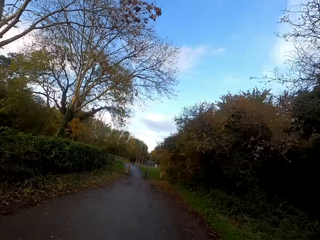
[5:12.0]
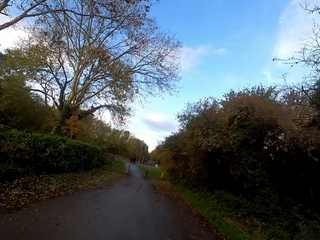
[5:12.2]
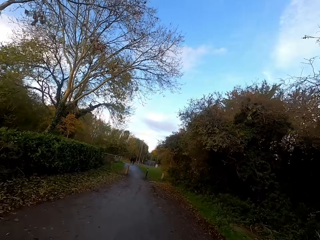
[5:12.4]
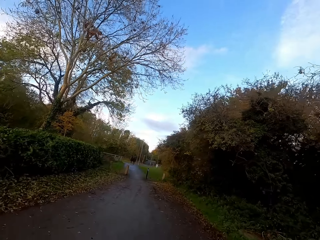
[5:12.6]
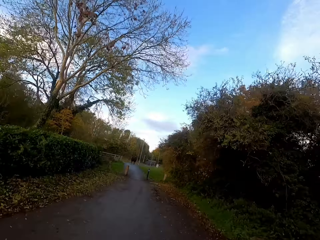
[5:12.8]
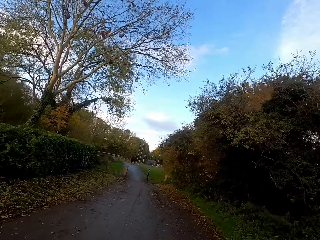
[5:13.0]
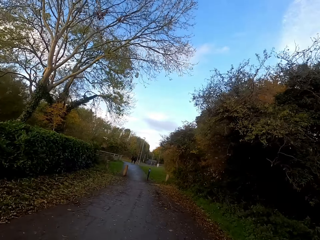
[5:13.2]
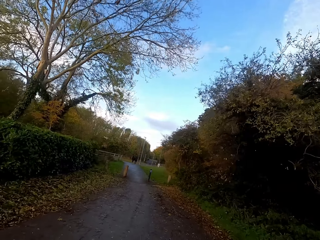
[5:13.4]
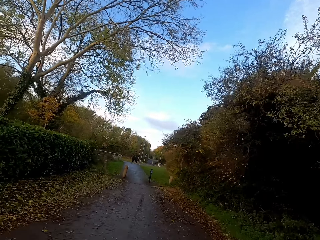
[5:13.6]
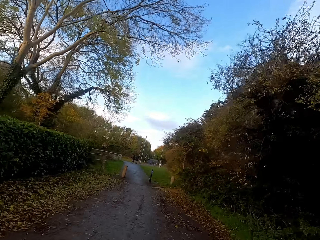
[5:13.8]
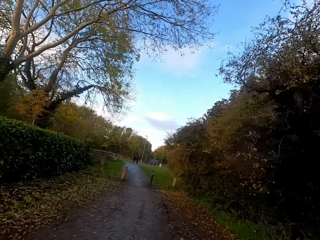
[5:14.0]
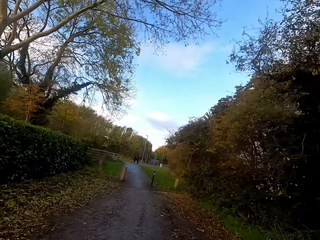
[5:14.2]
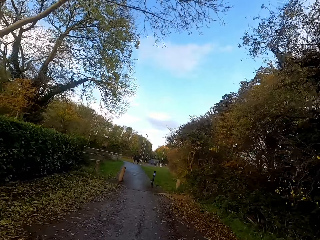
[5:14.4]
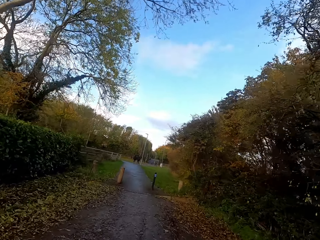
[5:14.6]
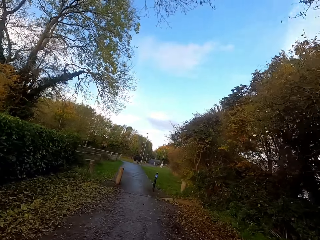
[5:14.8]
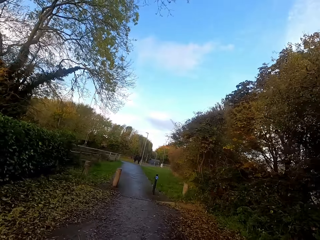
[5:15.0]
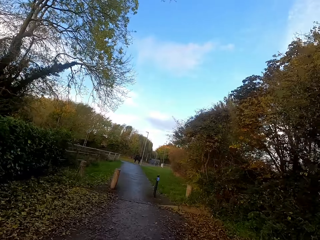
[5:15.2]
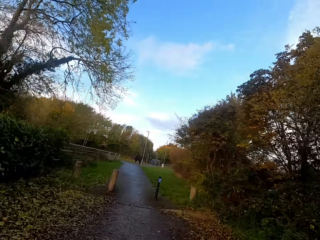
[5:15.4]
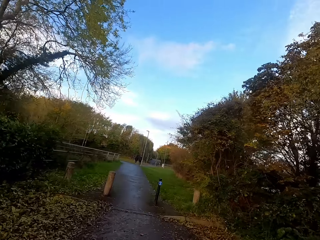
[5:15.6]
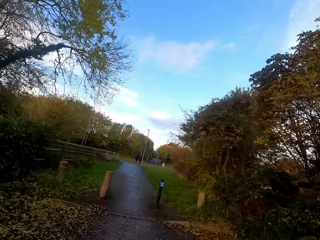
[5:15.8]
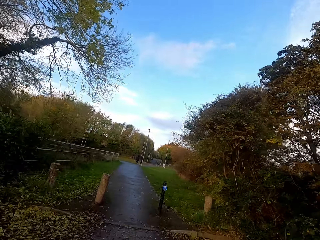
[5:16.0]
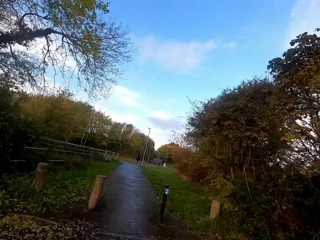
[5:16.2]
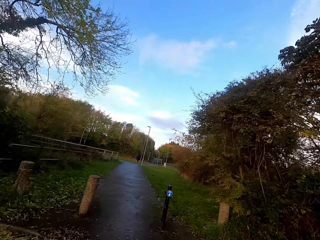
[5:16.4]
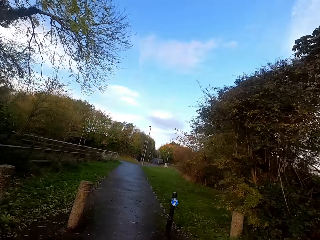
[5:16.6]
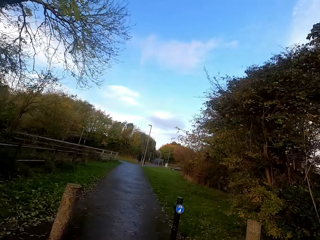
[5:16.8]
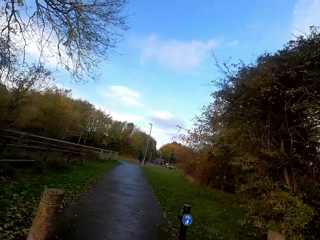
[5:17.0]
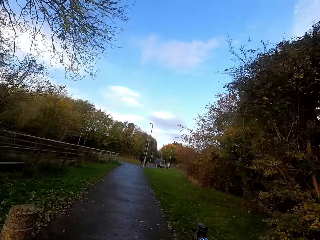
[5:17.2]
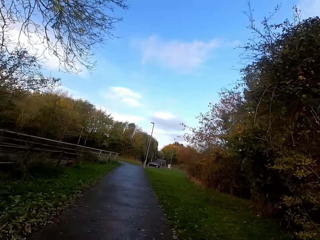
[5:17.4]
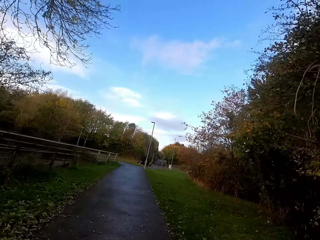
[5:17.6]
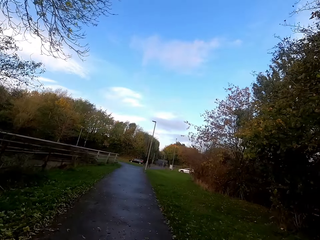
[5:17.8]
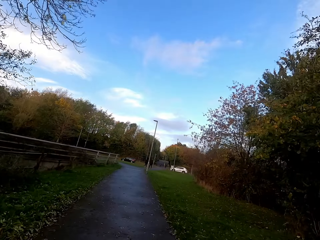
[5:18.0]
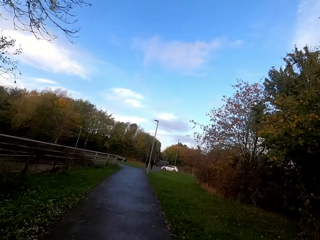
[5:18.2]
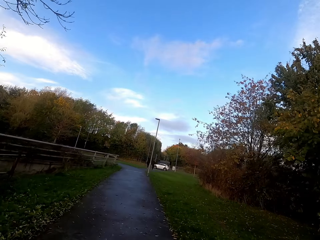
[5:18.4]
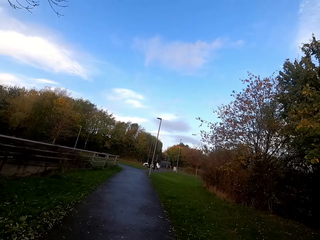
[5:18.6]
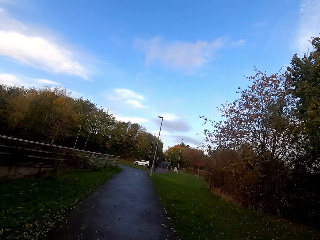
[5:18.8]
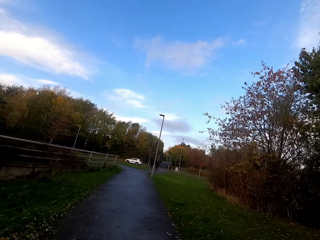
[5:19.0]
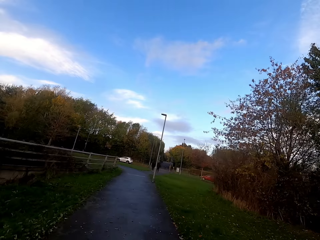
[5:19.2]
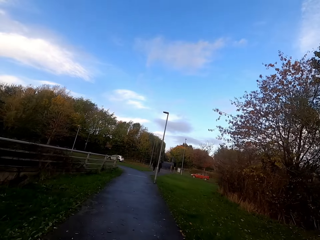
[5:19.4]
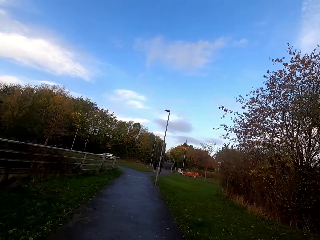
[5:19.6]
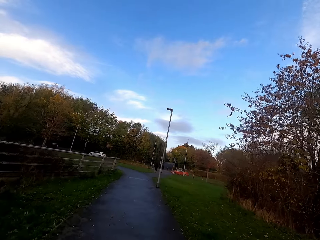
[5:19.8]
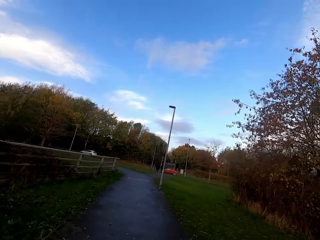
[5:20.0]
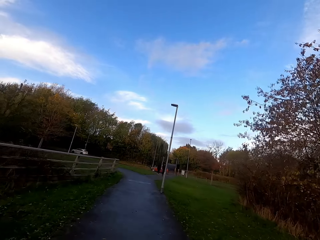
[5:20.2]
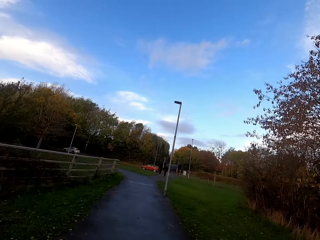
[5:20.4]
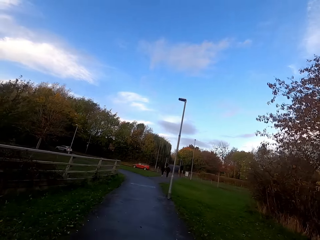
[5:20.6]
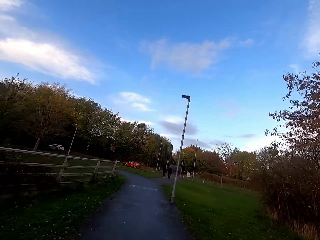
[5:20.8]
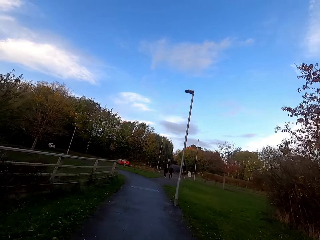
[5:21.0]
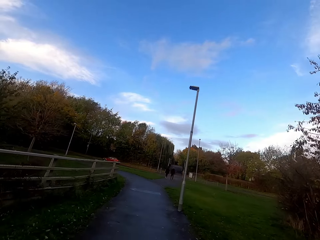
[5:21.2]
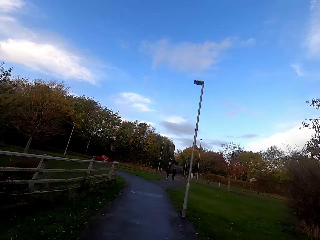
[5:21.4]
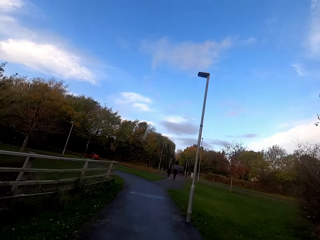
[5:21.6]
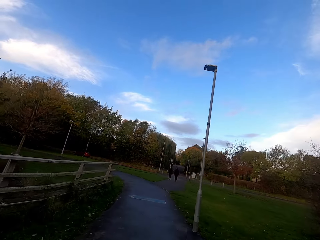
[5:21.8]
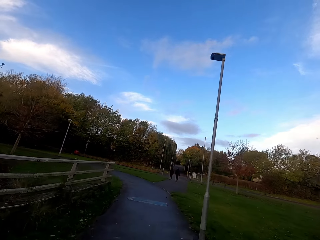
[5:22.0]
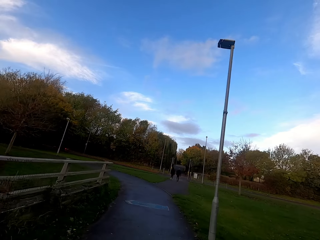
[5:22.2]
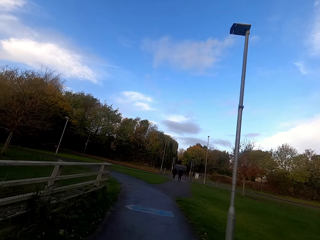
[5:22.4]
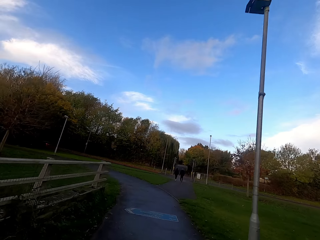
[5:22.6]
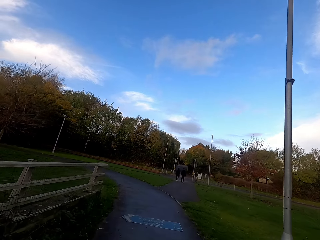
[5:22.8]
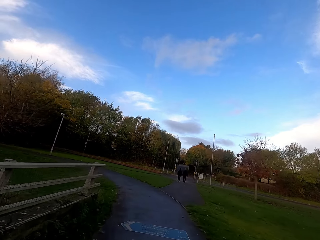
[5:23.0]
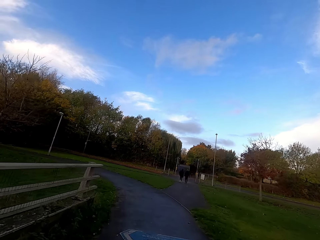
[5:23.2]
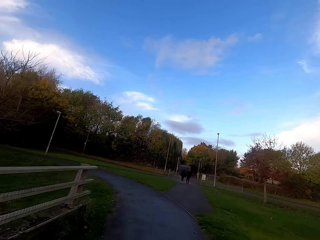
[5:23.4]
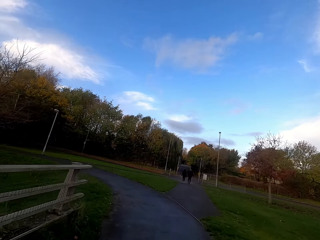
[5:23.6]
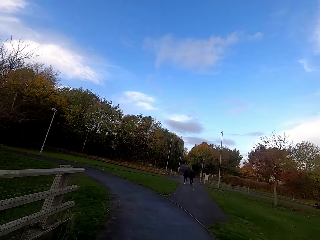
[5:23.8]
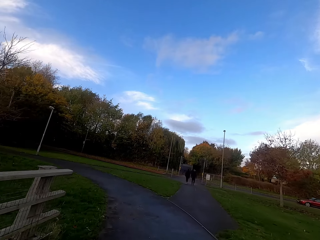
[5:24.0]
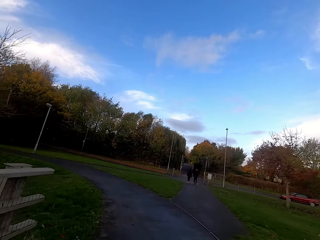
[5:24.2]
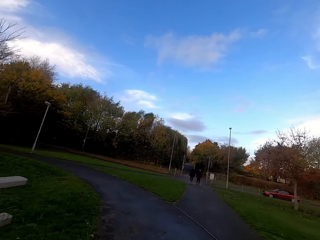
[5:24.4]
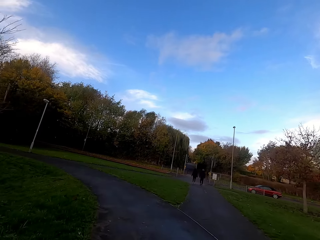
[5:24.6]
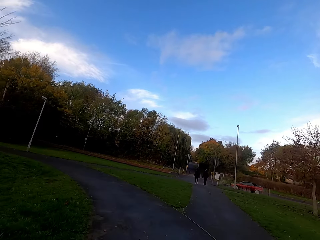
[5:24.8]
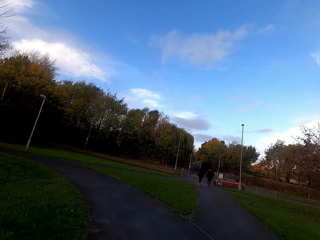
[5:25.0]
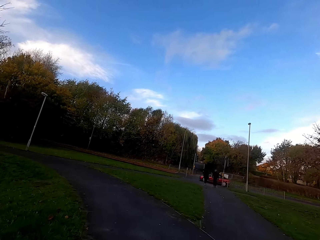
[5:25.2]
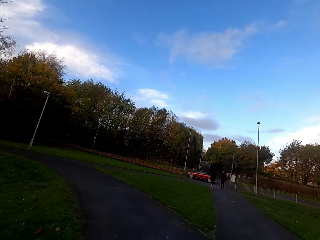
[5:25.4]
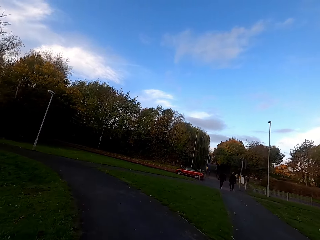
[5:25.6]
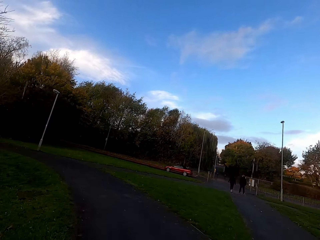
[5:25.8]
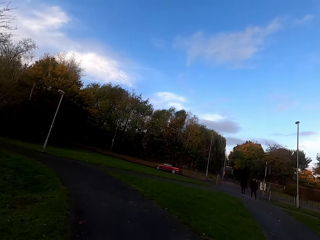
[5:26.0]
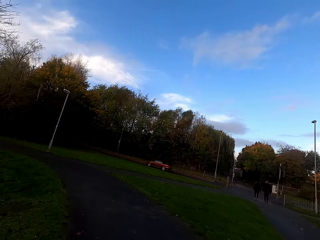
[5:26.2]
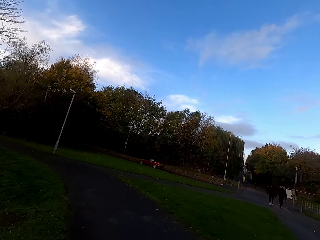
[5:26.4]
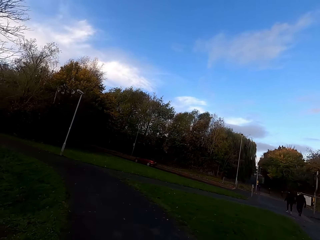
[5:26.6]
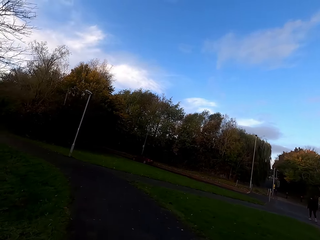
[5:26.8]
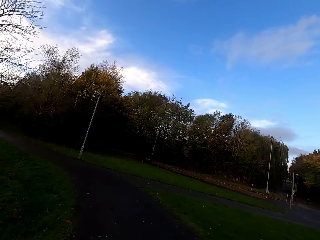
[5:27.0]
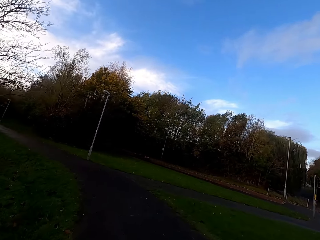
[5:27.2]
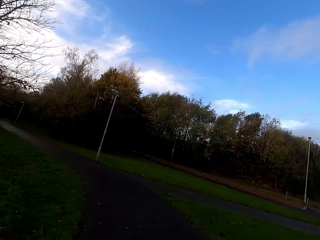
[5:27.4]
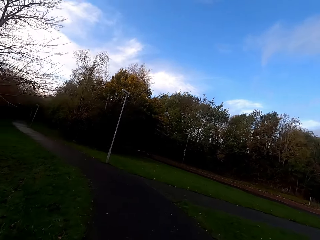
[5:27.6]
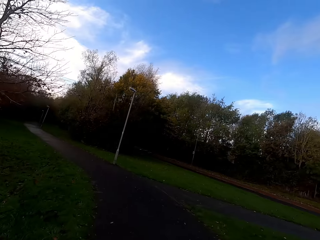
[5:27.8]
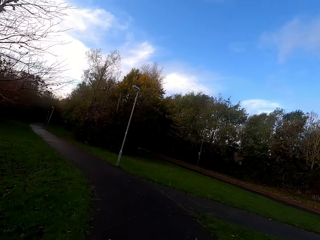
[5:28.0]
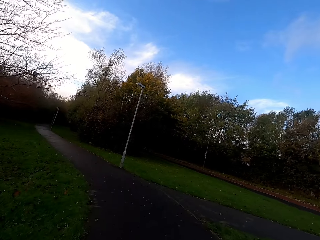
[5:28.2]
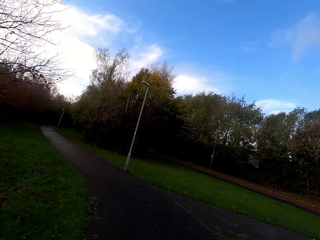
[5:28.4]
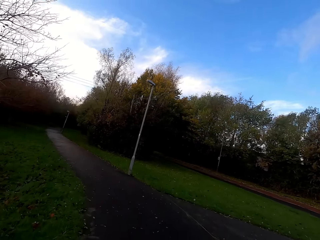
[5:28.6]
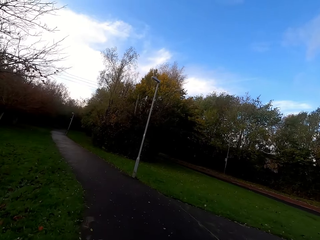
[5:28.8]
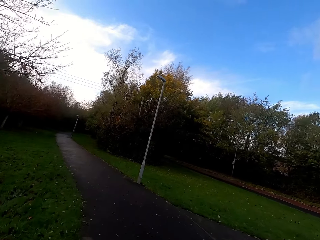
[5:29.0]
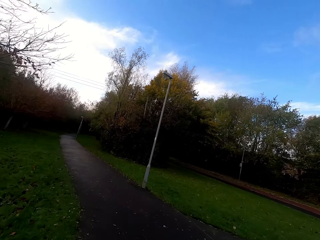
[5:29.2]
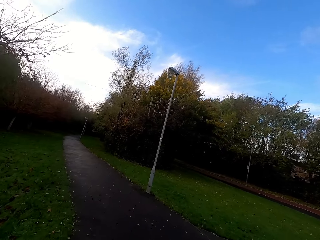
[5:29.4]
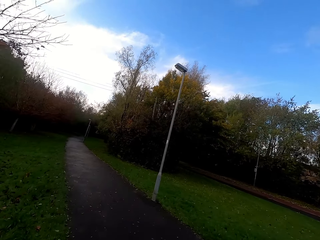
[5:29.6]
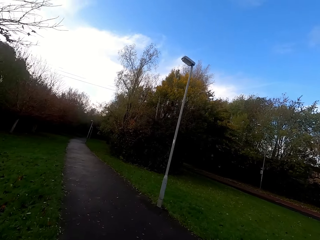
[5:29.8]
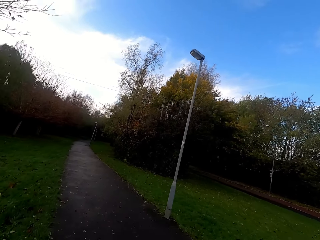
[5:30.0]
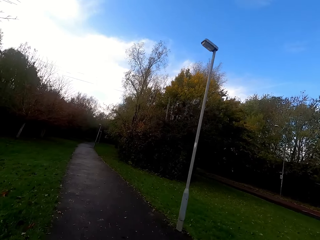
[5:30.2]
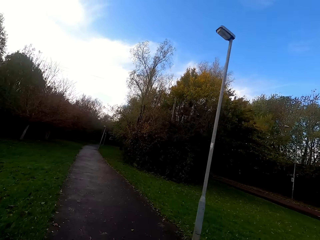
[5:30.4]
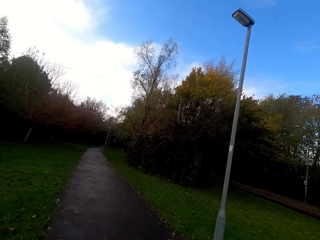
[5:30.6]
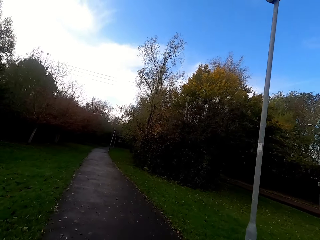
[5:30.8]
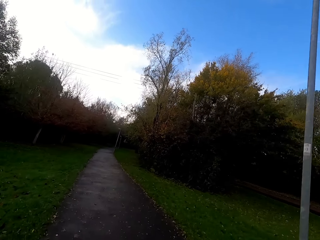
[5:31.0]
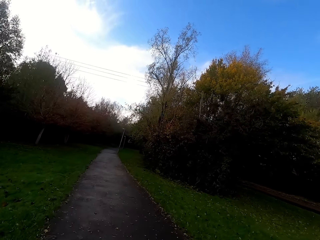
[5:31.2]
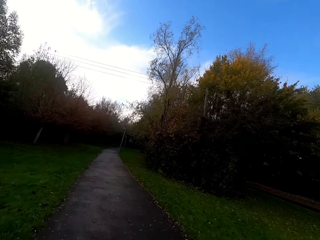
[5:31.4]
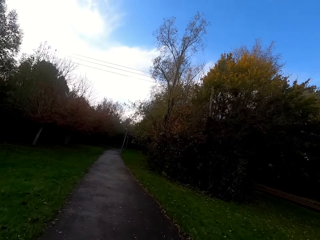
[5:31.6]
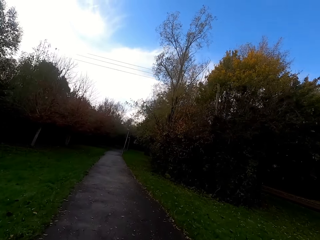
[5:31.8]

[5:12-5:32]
A person walks along the road. Another person walks along the road. The camera wearer turns left. They run left.
